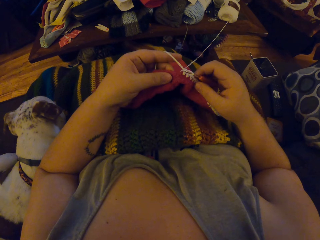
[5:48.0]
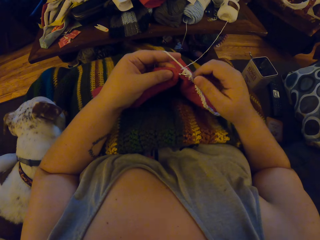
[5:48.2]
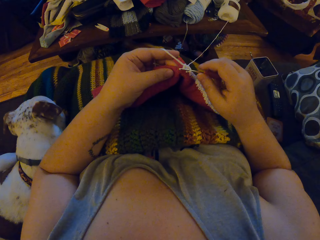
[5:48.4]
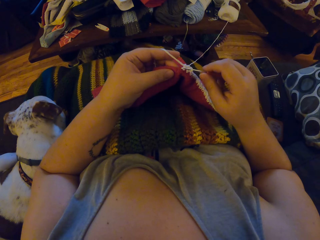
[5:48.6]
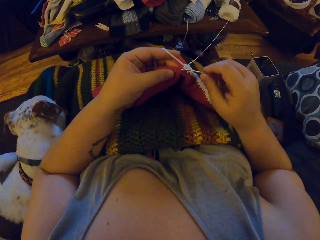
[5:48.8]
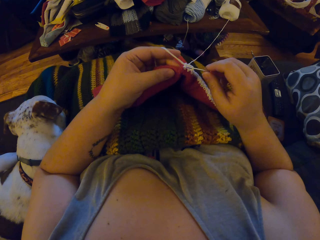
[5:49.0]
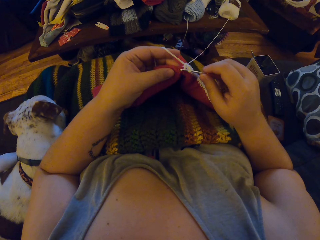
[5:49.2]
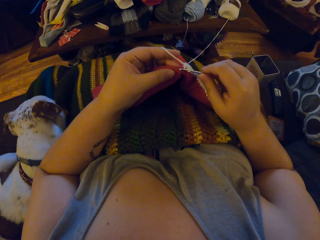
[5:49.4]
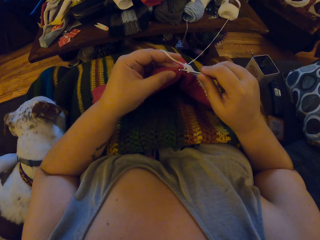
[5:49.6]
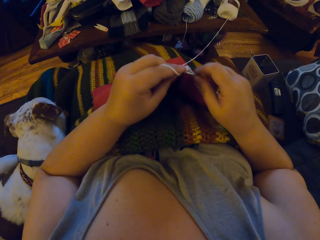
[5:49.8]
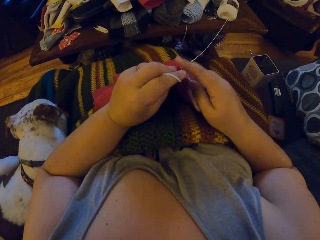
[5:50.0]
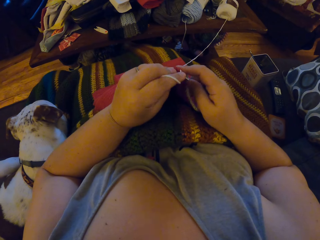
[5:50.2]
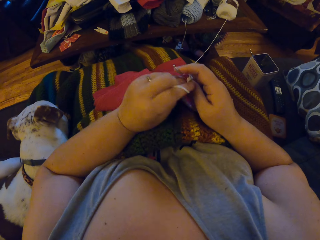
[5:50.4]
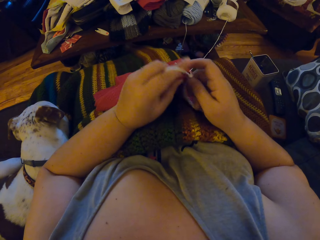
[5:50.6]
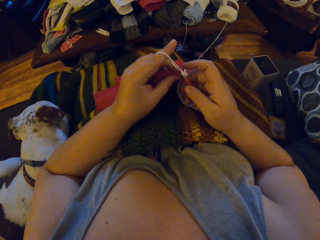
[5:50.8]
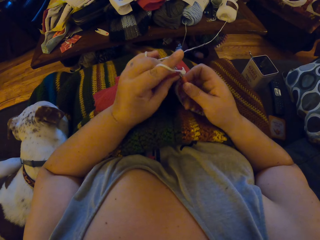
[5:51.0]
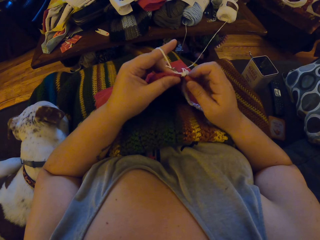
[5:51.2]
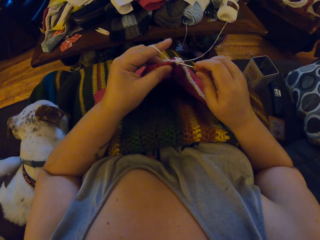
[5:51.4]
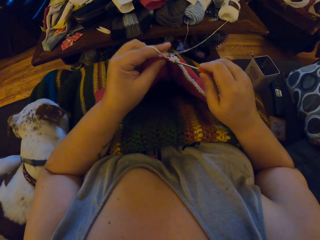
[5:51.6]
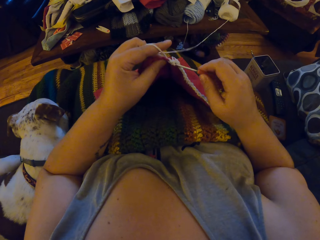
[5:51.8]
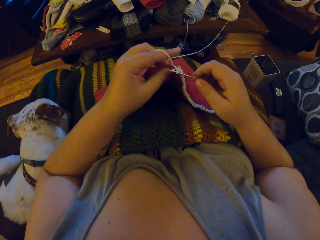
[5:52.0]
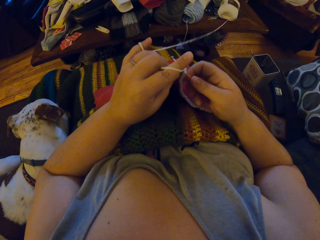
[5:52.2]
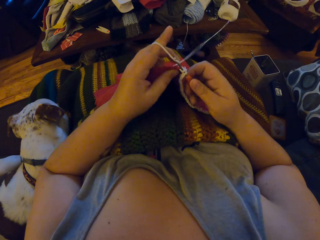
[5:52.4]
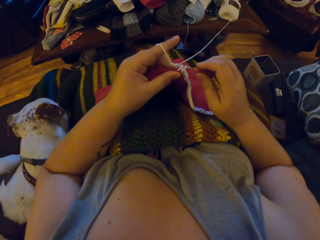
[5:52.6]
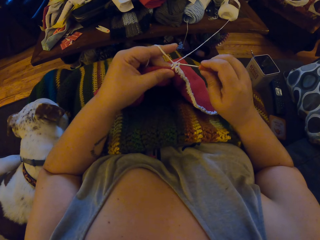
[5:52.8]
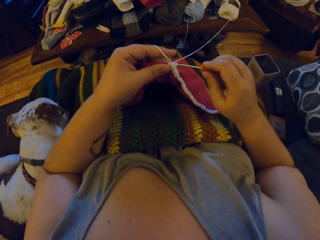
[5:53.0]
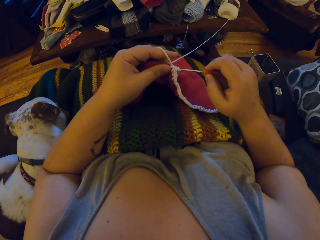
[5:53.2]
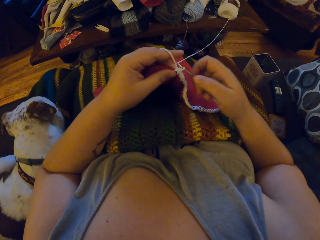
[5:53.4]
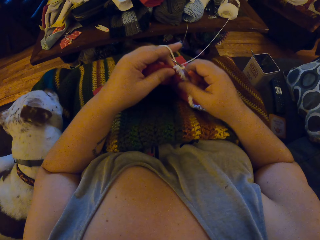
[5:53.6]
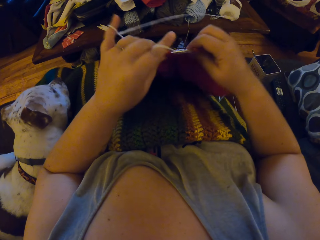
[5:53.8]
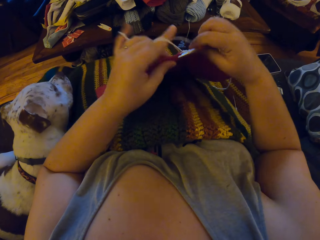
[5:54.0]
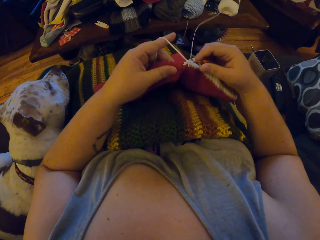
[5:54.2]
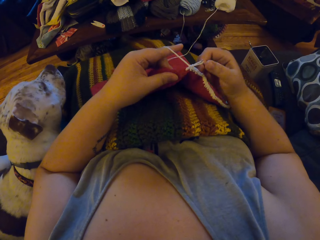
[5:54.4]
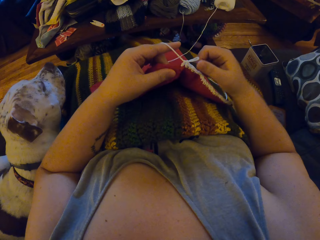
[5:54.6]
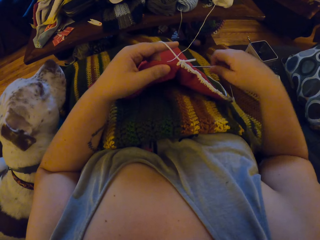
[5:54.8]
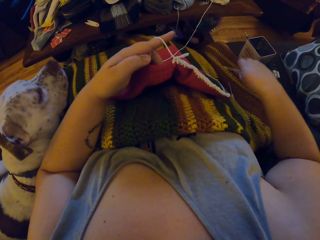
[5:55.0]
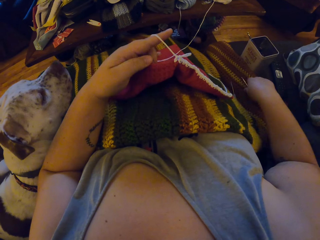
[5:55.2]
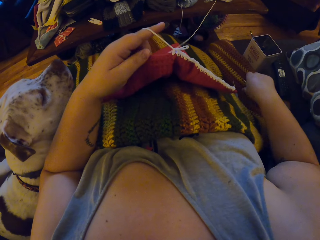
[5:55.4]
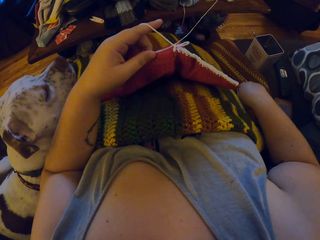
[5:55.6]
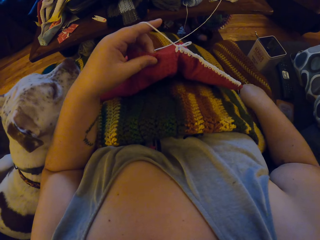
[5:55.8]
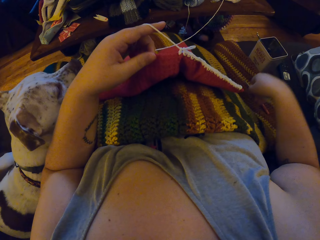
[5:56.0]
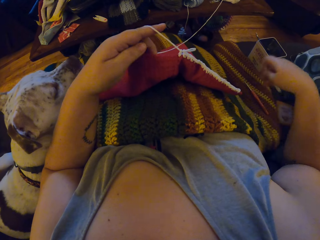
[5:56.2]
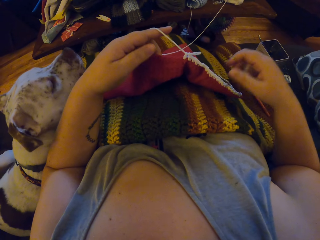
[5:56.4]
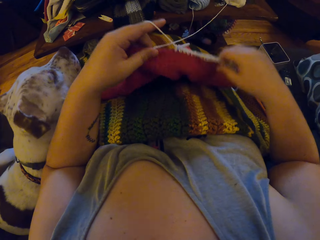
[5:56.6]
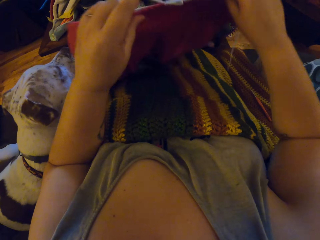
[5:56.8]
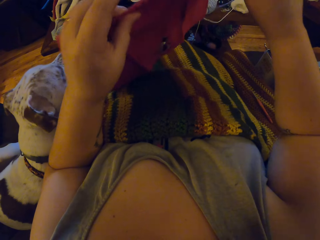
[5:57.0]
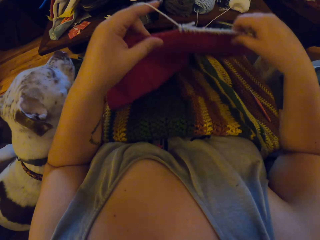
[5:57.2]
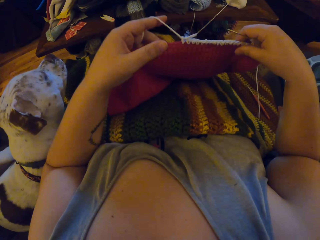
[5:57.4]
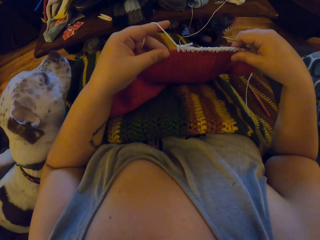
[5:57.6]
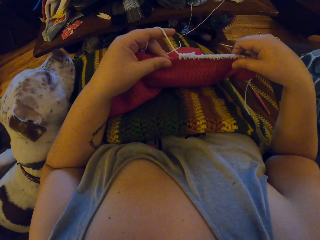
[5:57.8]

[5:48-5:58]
The camera wearer adjusts the cloth with her hands. She drops the orange crochet hook on the chair. She picks up the white crochet hook from the seat with her right hand. She adjusts the cloth with her hands.

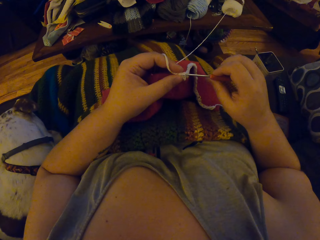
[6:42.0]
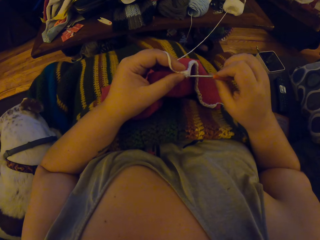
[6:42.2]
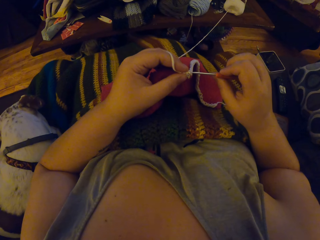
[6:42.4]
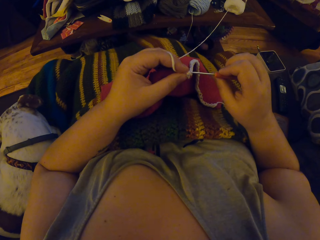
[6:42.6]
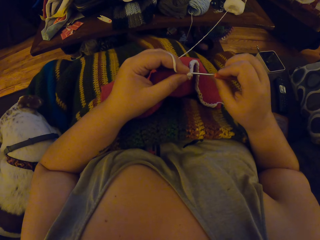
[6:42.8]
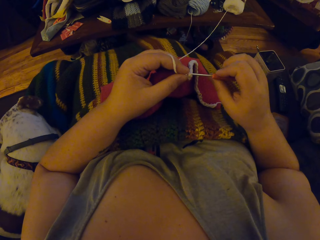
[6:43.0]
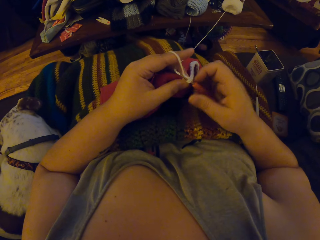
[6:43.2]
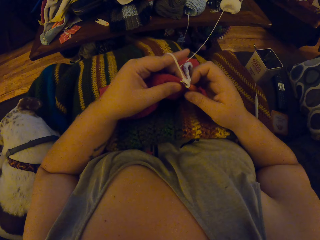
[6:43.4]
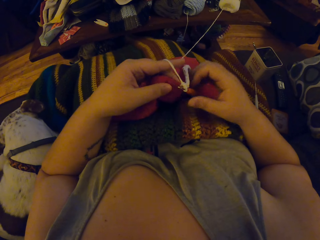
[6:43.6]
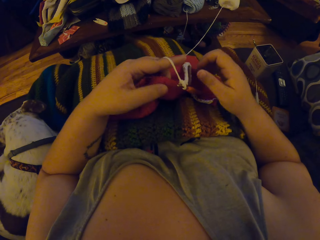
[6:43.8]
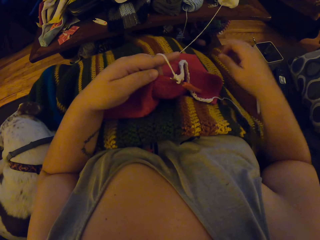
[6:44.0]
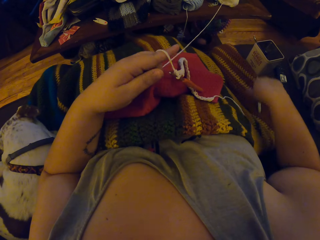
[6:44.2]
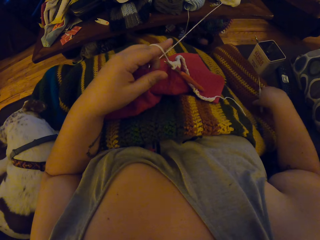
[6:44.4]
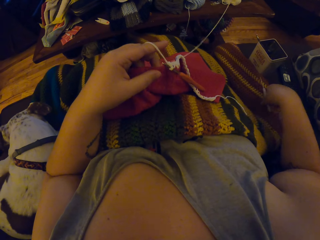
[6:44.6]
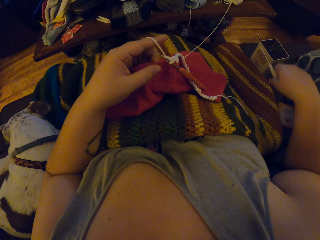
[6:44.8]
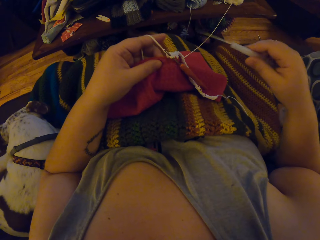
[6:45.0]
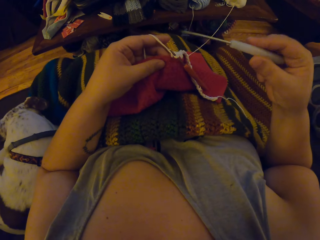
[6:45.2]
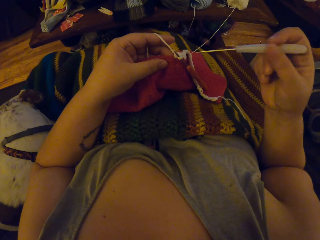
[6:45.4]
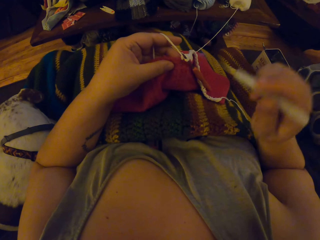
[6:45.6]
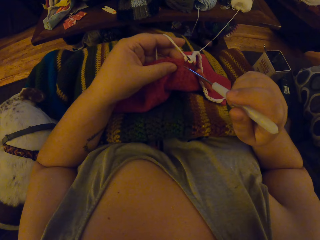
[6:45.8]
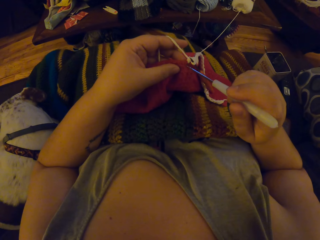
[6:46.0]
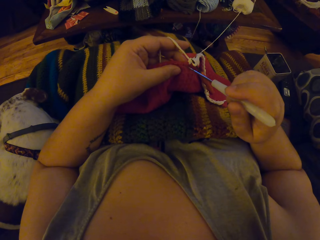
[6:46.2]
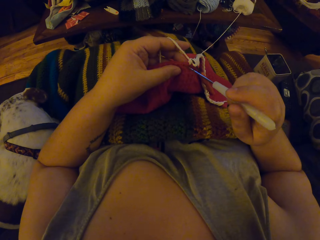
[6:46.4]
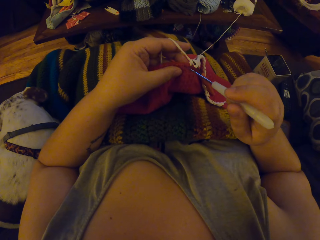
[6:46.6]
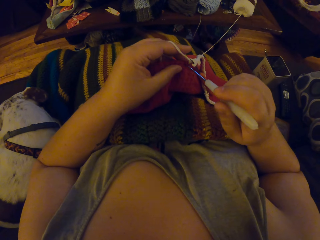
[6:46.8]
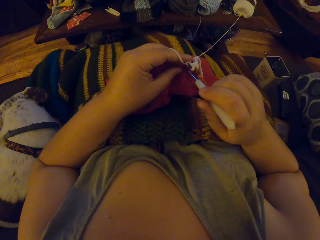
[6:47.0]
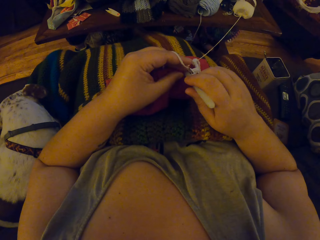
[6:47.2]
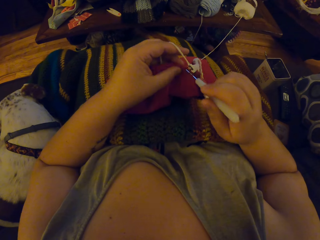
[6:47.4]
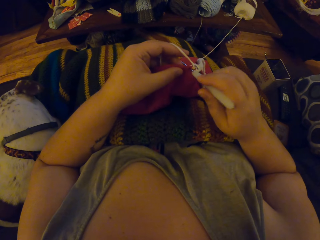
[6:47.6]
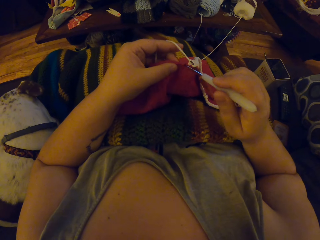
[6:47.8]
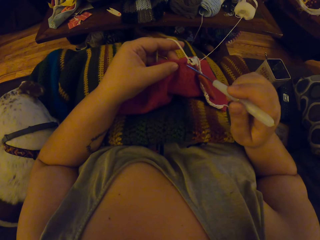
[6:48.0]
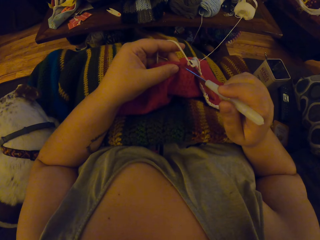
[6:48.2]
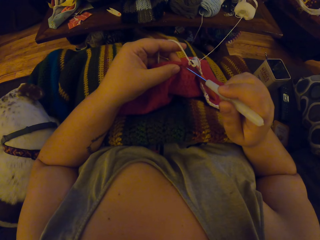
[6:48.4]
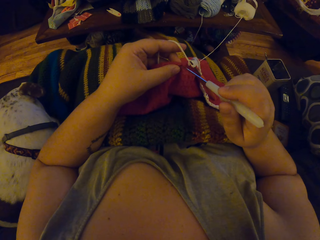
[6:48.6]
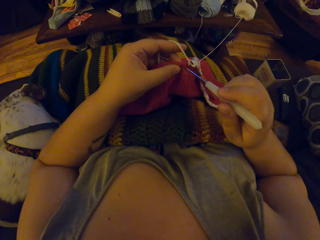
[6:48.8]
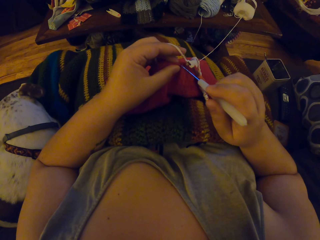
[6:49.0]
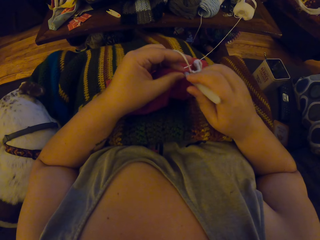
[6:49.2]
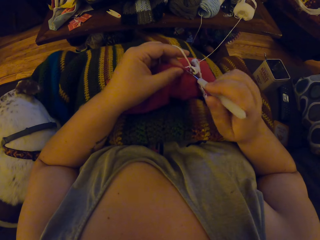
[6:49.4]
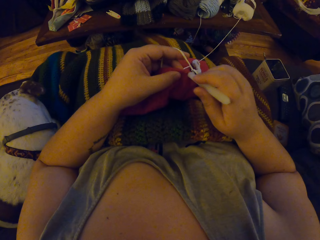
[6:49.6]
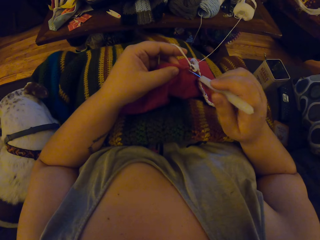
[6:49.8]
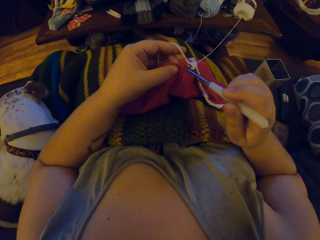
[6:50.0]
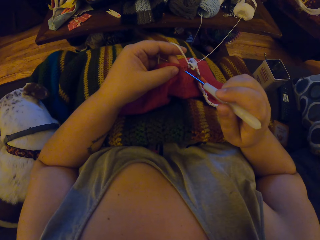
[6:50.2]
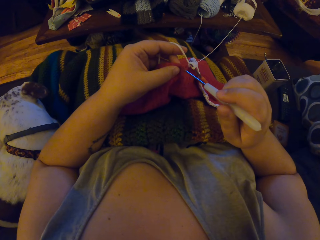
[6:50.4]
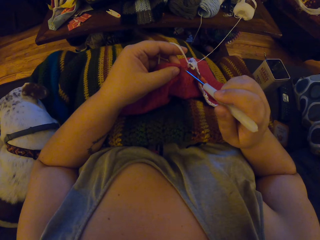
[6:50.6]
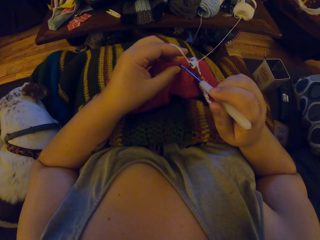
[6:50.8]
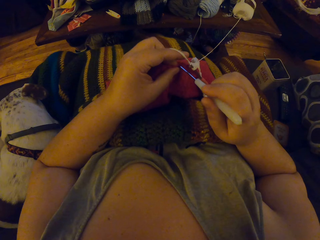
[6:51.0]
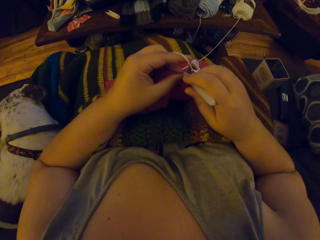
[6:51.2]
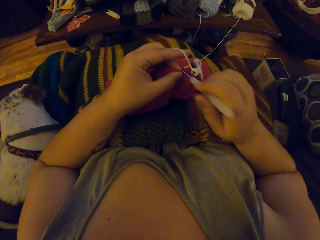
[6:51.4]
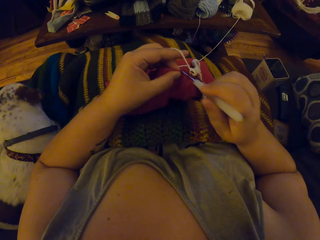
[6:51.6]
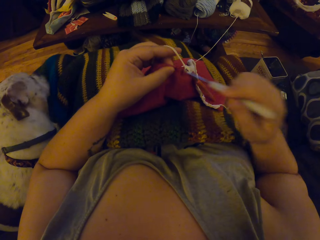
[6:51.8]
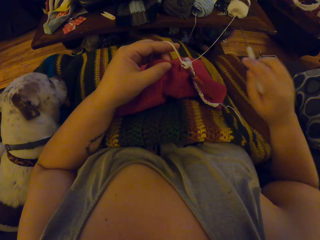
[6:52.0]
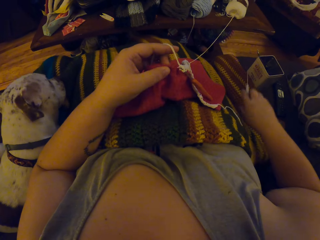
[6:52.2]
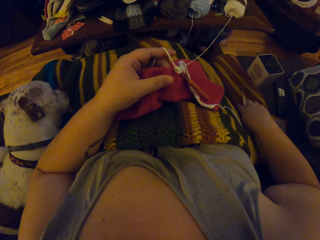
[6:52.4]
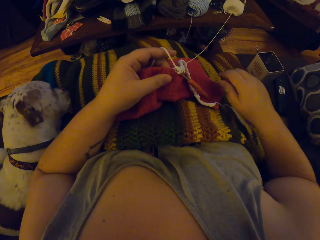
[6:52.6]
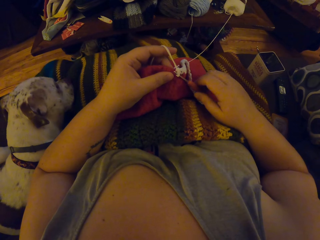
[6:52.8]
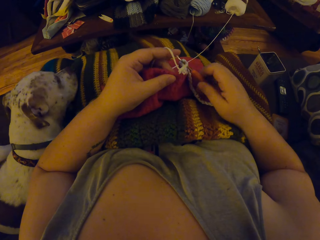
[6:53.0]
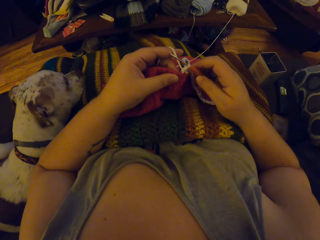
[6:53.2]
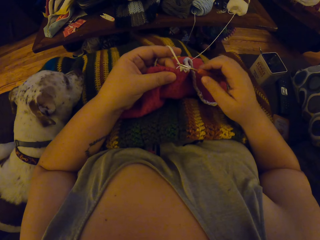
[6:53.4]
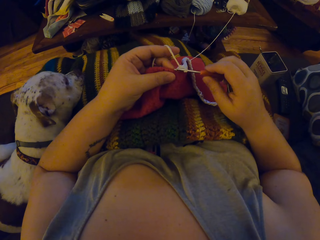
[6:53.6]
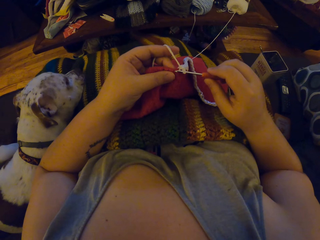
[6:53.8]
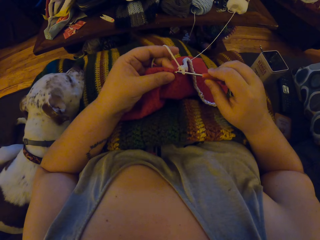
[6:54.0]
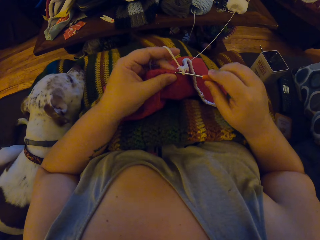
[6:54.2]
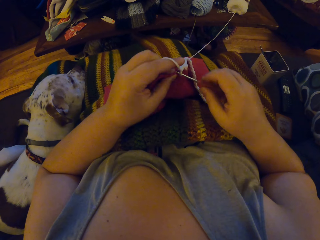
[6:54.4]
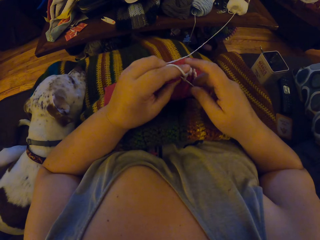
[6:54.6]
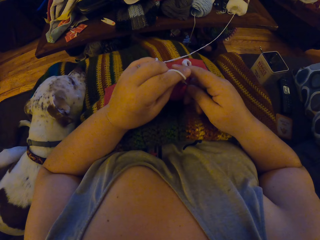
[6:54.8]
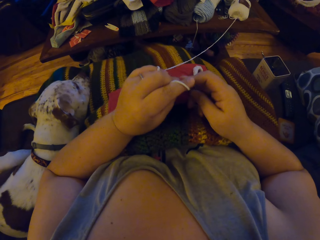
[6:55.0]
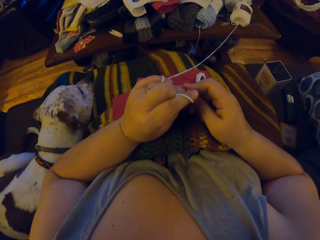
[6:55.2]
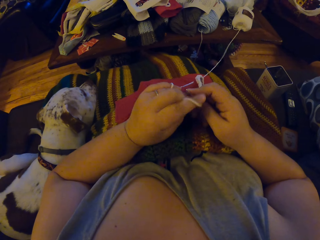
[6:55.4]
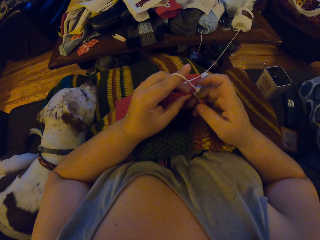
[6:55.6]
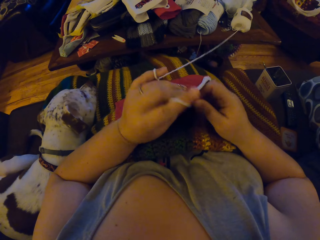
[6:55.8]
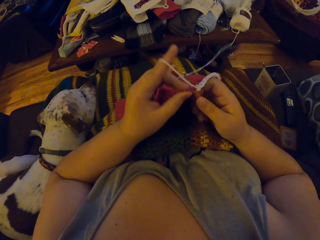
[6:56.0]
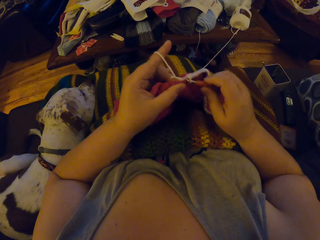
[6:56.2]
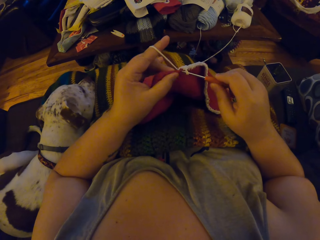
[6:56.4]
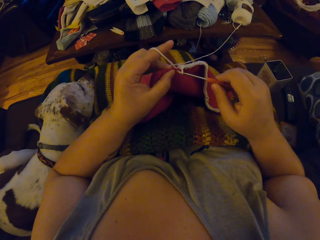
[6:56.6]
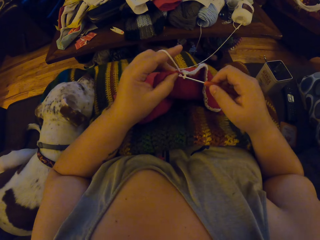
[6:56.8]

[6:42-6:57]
The camera wearer puts the orange crochet hook on the cloth. She picks up the white crochet hook from the seat with her right hand. She pierces the cloth with the white crochet hook. She drops the white crochet hook on the chair. She holds the orange crochet hook with her right hand. She knits the cloth with the crochet hook.
